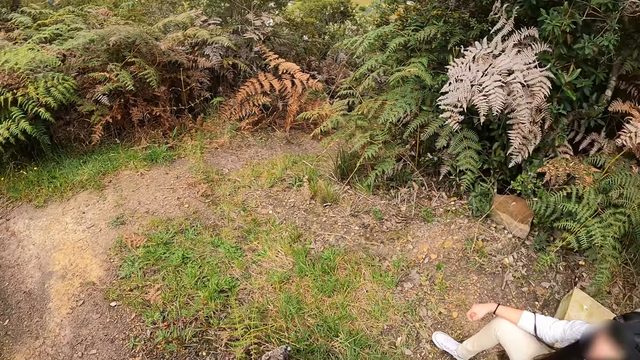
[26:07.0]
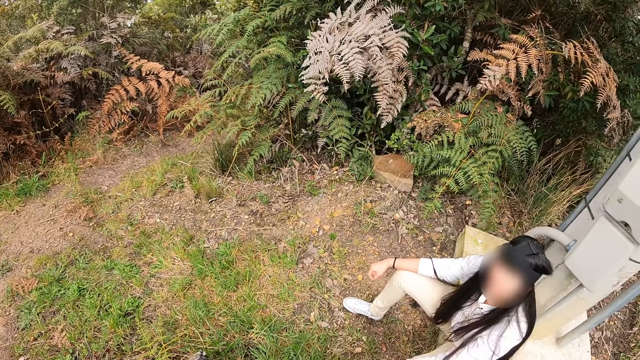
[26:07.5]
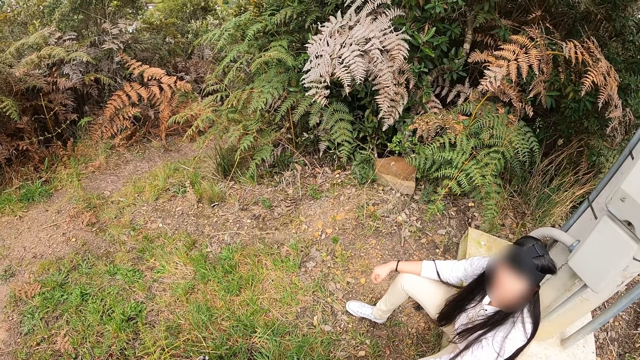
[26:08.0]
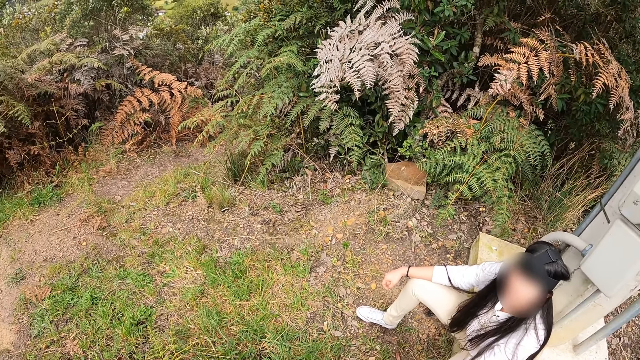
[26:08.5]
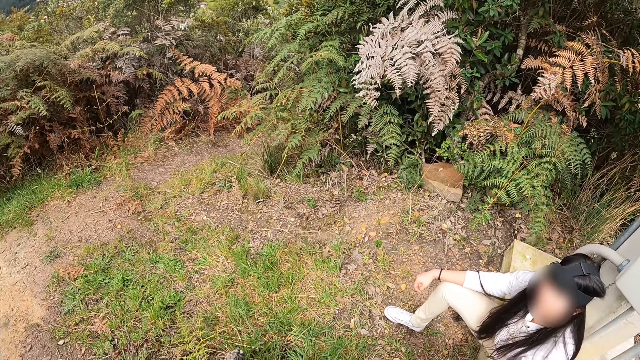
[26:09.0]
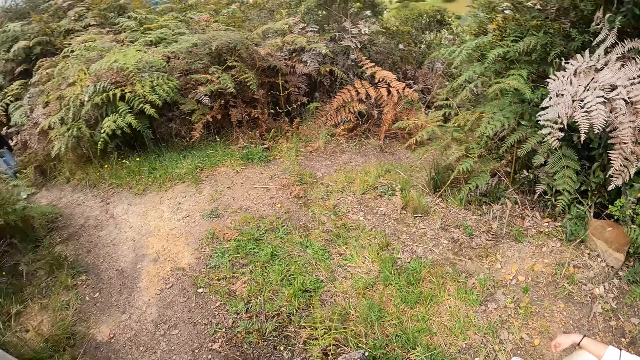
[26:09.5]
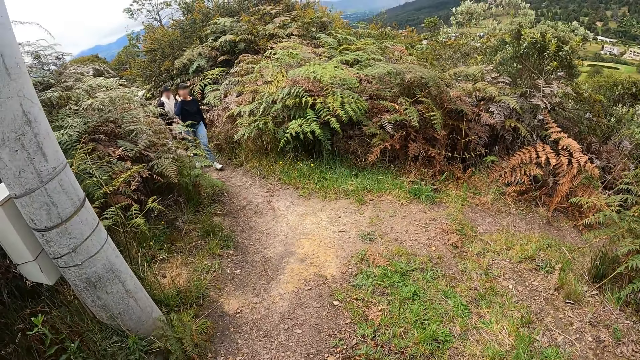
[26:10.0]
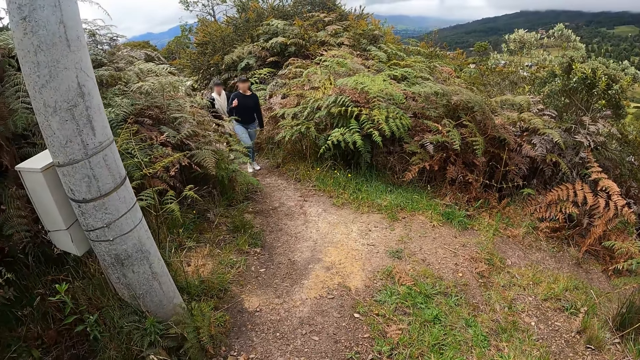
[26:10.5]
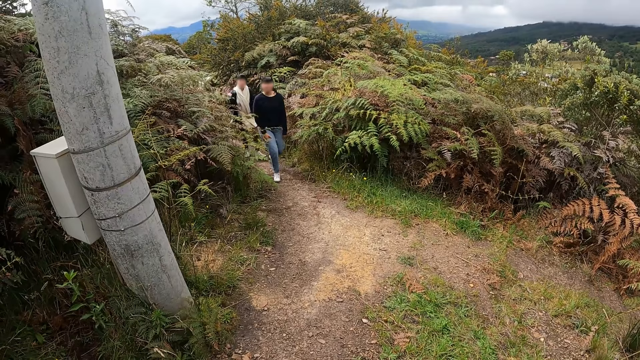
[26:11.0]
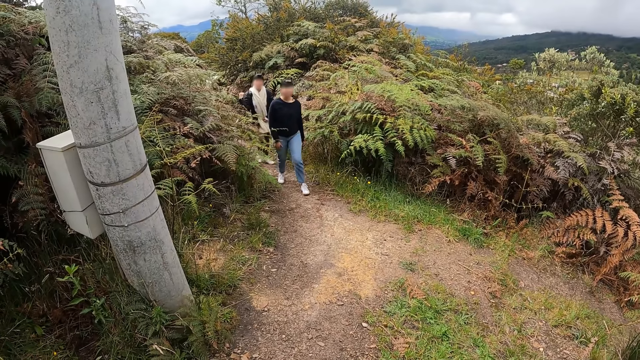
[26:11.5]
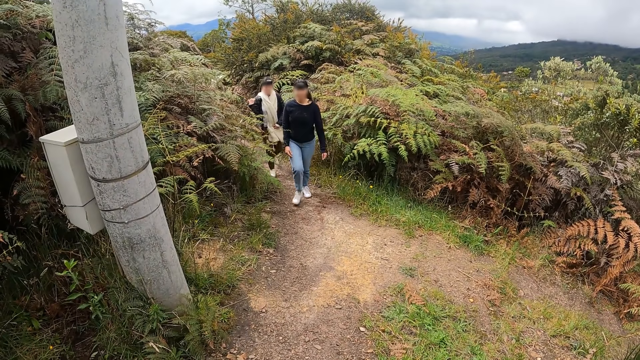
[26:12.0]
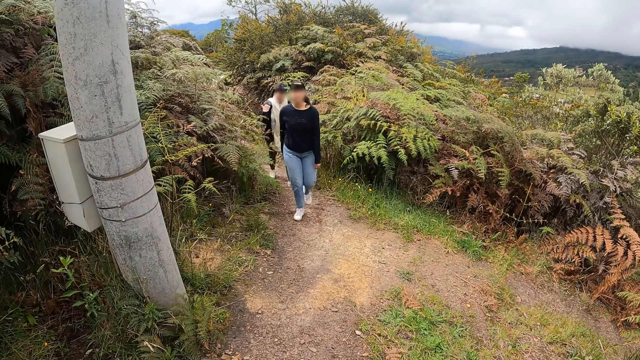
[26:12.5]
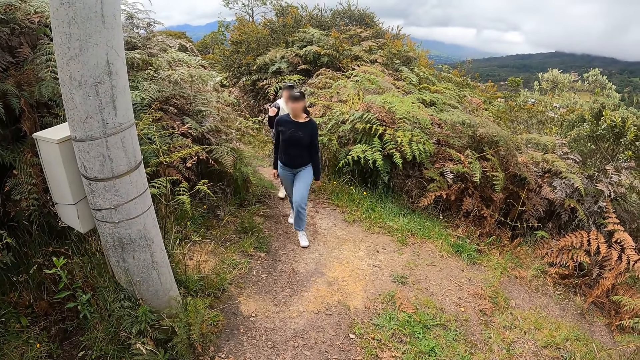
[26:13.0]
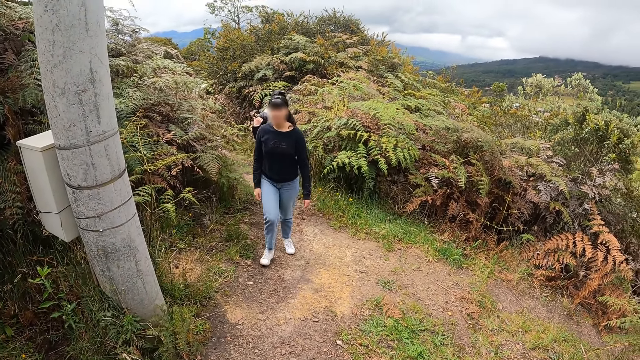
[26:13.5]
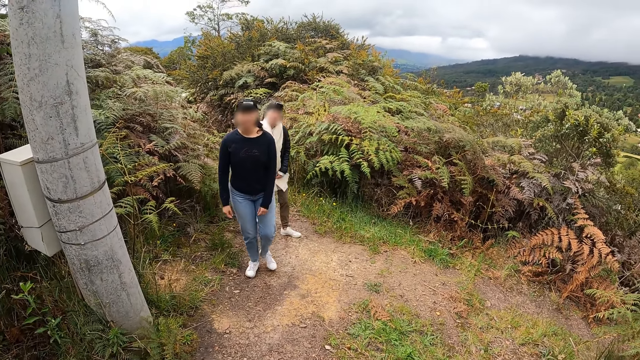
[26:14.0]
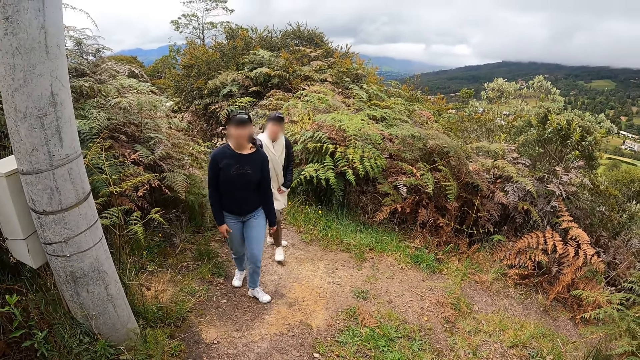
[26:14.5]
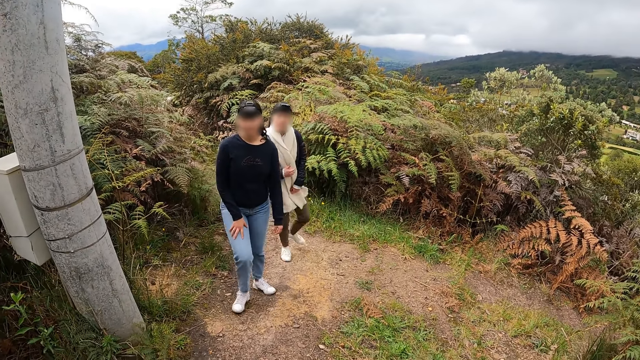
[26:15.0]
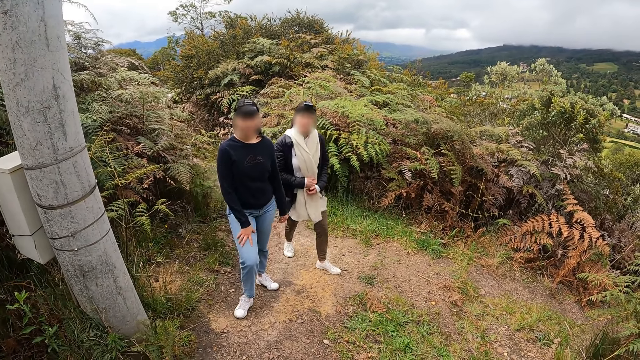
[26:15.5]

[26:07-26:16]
The camera wearer stares at a lady. They stare at another lady. Women walk towards the camera wearer and a woman.

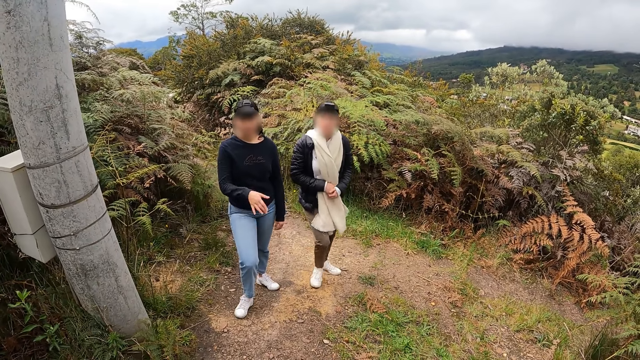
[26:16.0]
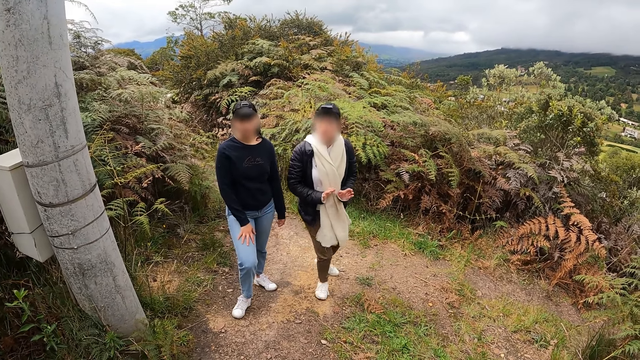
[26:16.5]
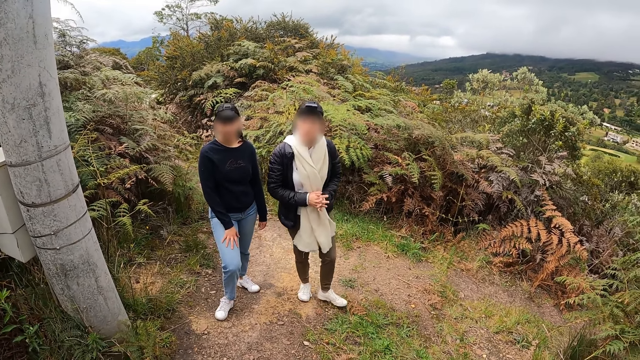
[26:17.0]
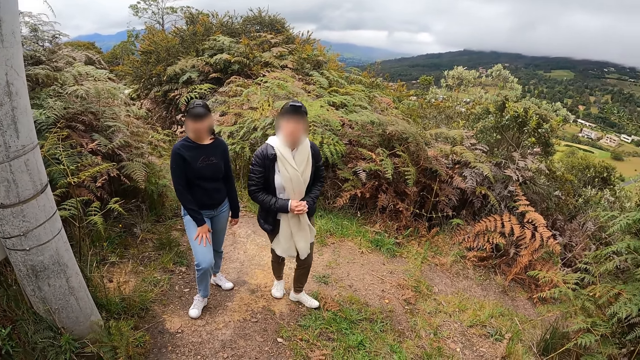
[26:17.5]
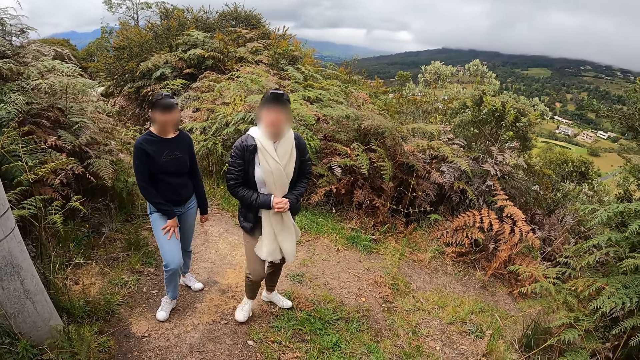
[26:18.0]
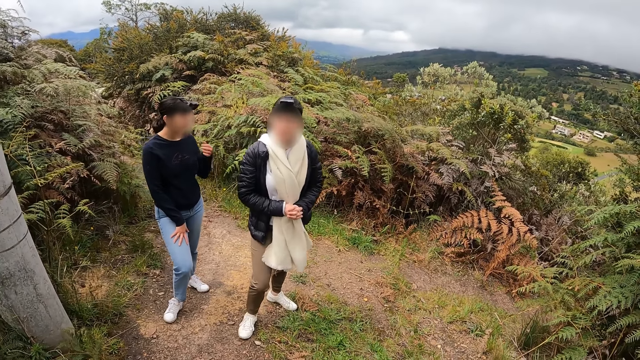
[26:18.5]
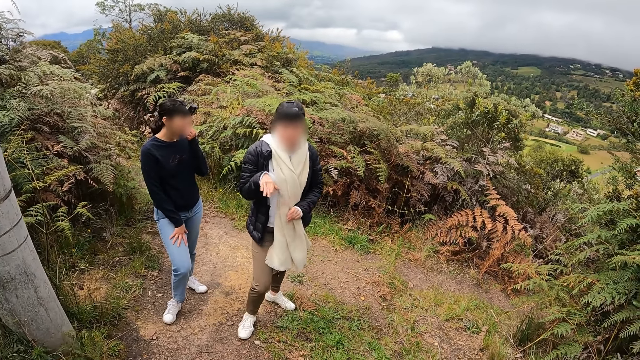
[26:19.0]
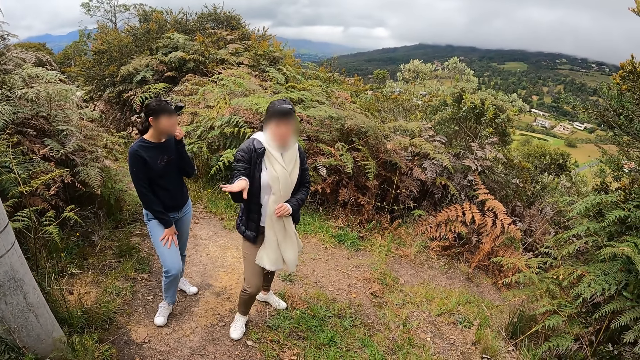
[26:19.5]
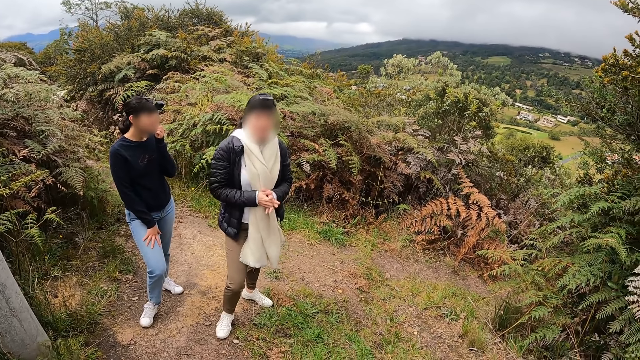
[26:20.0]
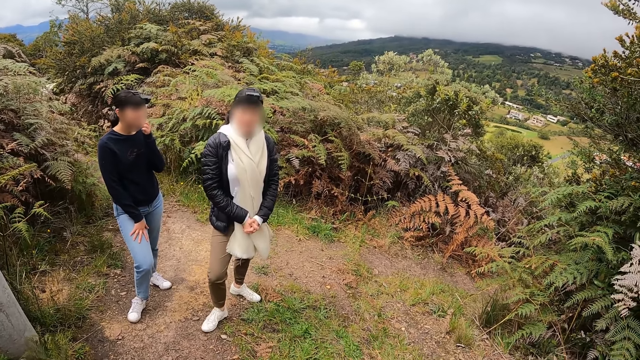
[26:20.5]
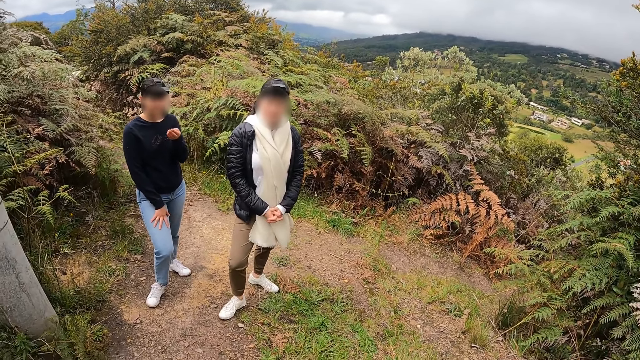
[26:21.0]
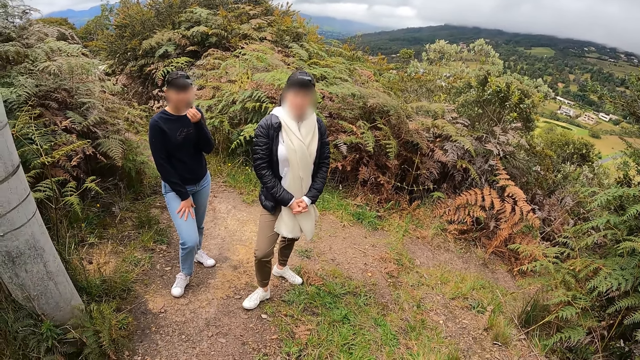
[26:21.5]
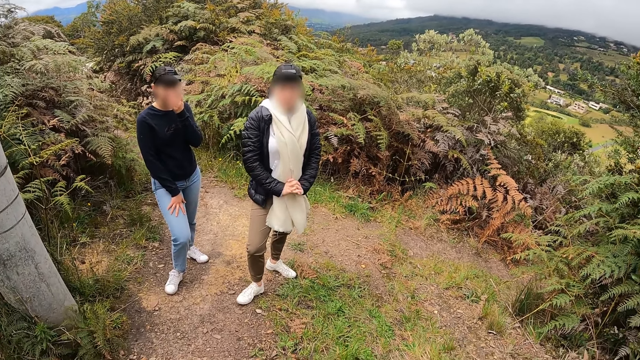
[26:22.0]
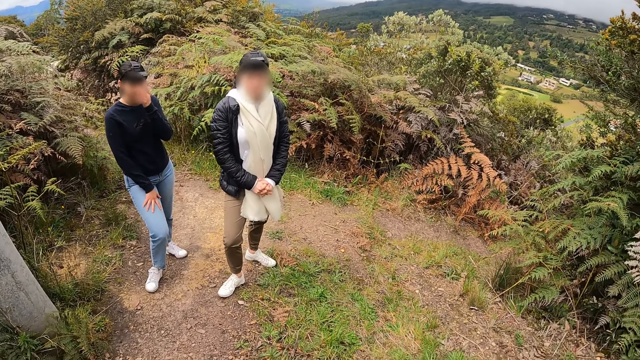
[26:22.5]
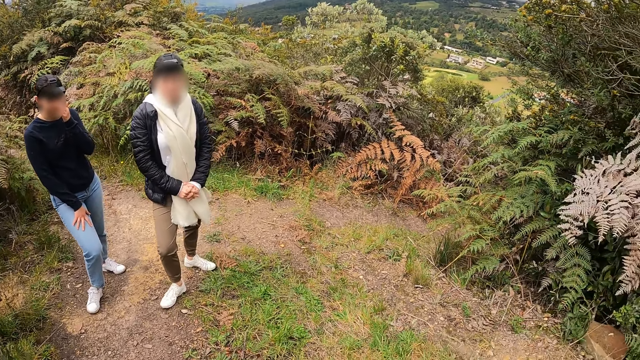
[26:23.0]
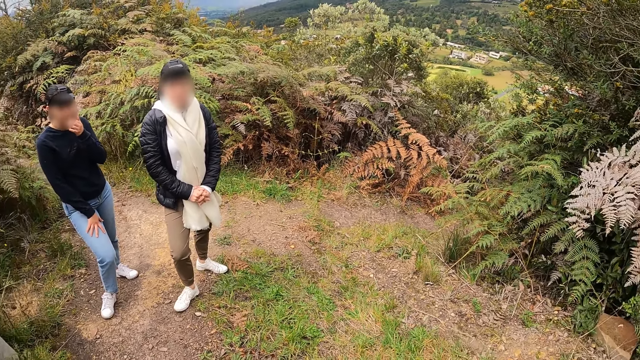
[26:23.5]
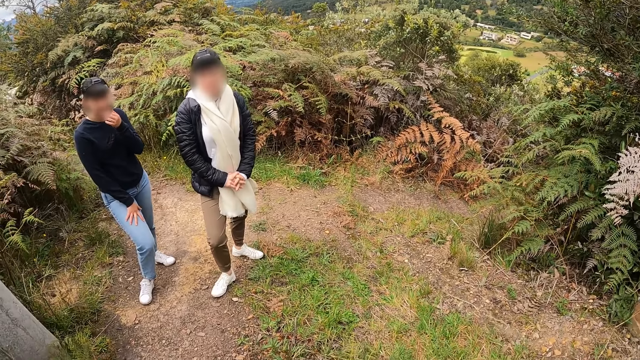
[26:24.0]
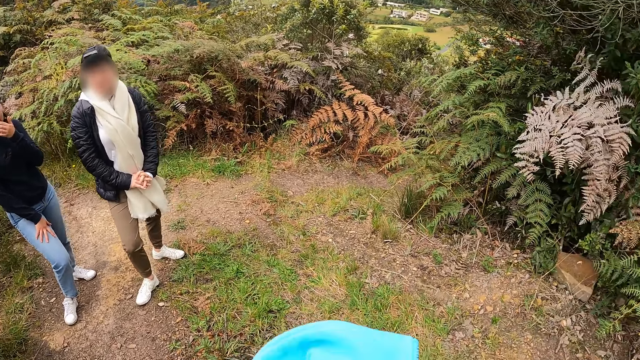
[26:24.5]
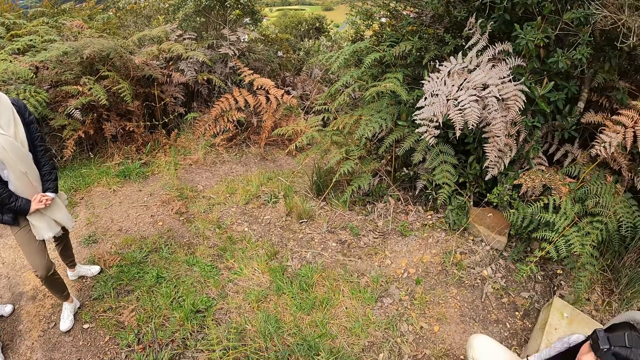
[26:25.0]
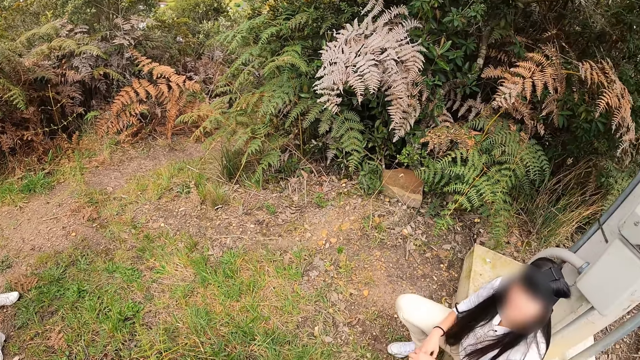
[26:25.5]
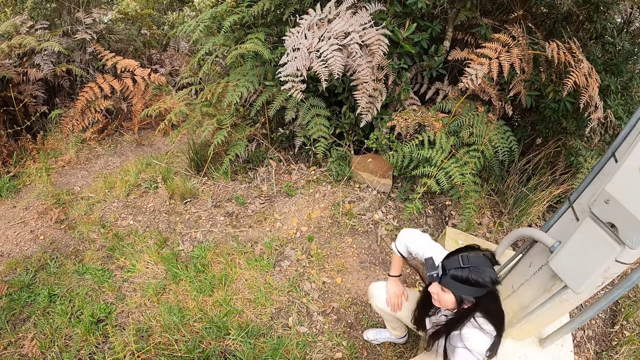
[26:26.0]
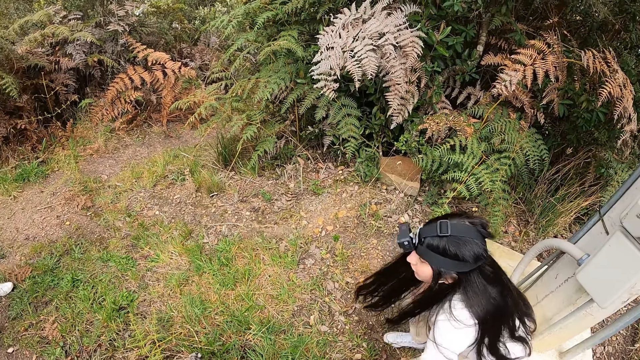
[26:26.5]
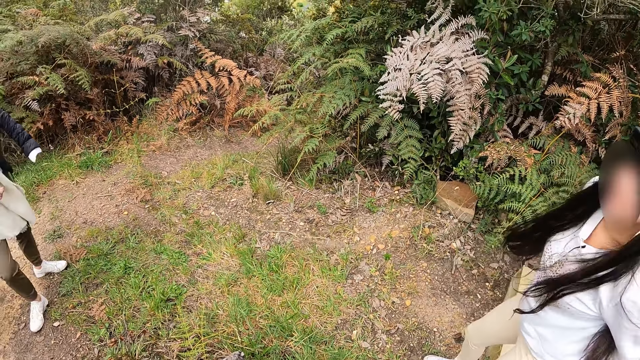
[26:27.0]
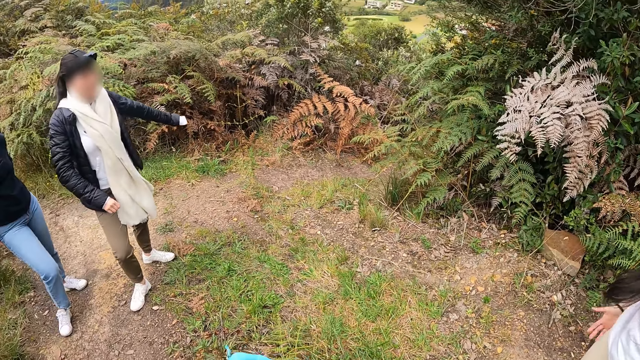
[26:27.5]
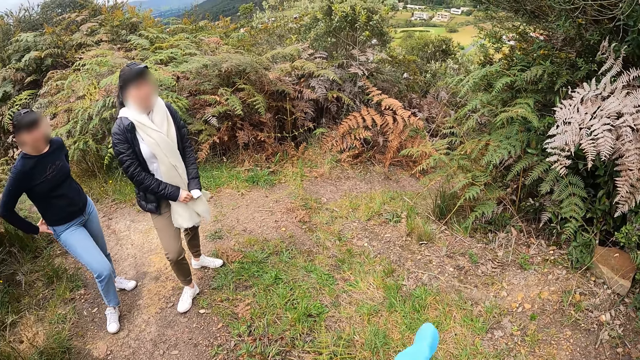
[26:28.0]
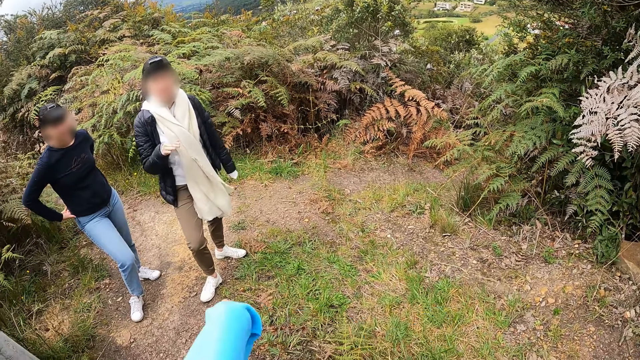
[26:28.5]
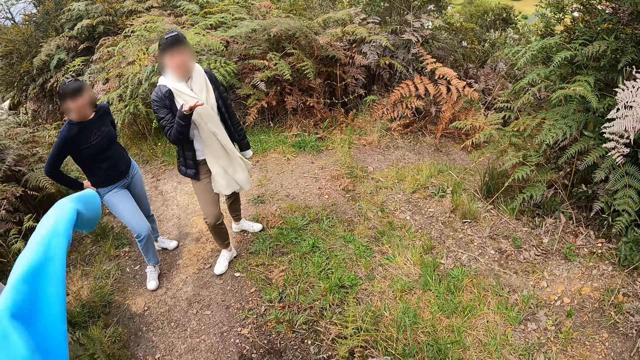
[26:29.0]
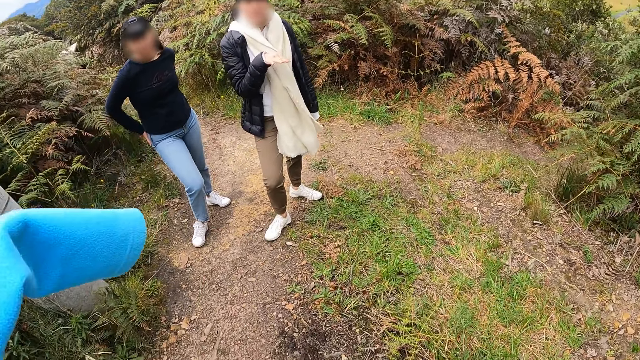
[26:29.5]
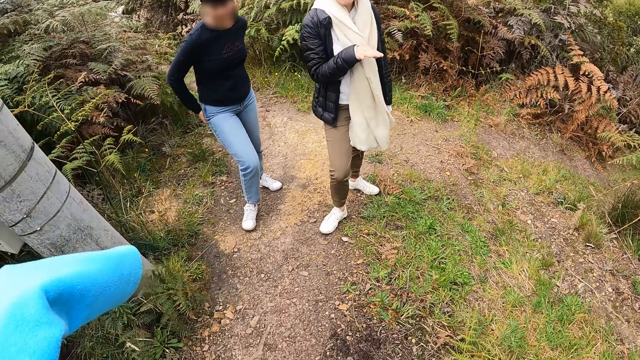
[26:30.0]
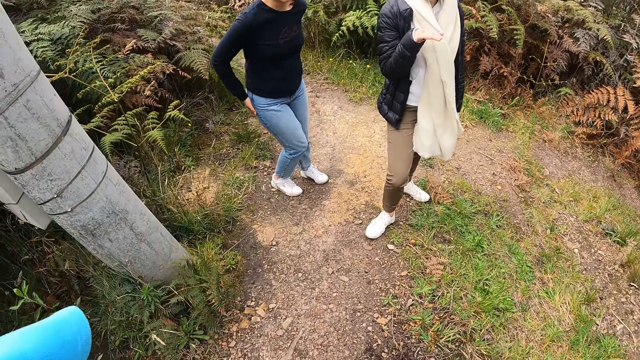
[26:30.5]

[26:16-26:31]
A woman interacts with the camera wearer. A lady converses with another lady. Another woman interacts with the camera wearer. The first woman touches her face with her left hand. A third lady converses with the camera wearer. The first woman rubs her face with her left hand. The first woman touches her face with her left hand. The camera wearer stares at the second lady. The second lady stands up. The third lady converses with the camera wearer. The camera wearer wears a jacket with her hands.
